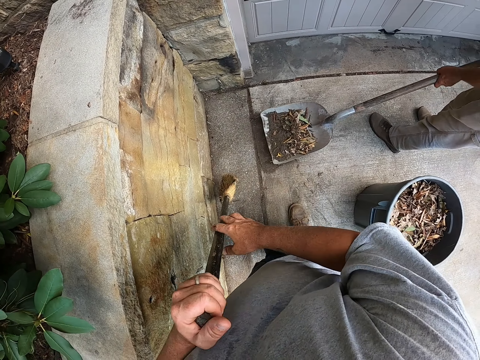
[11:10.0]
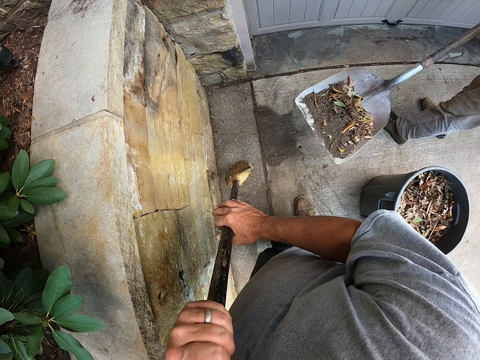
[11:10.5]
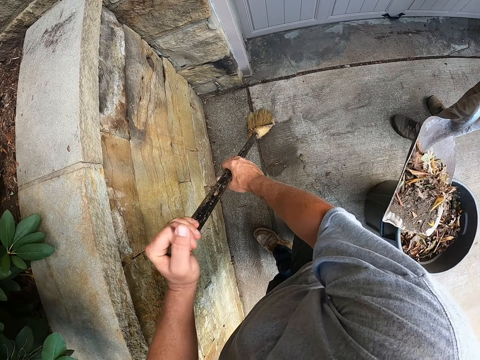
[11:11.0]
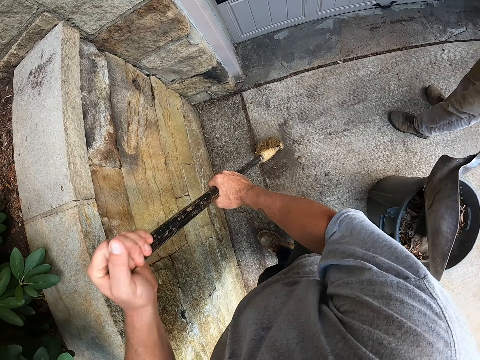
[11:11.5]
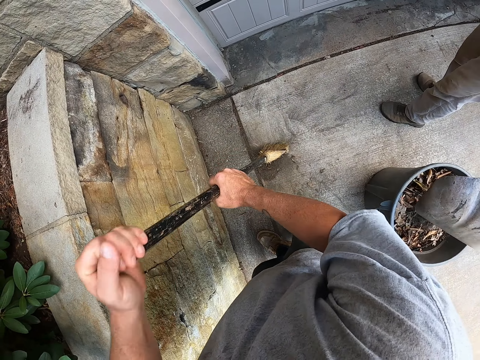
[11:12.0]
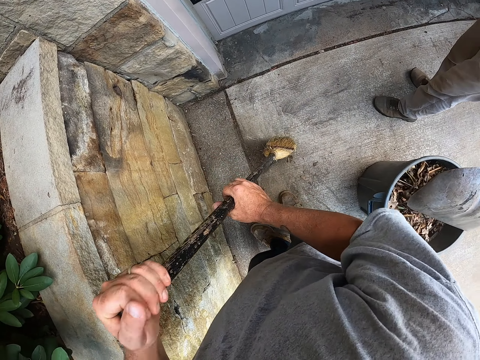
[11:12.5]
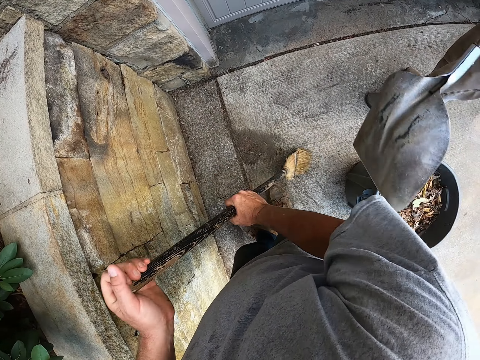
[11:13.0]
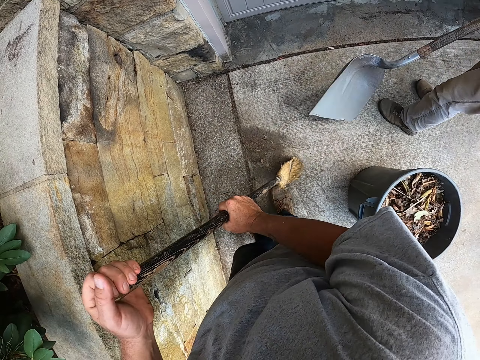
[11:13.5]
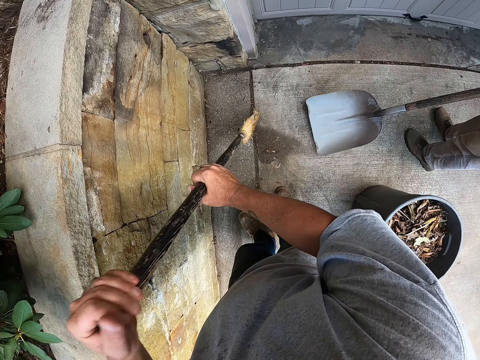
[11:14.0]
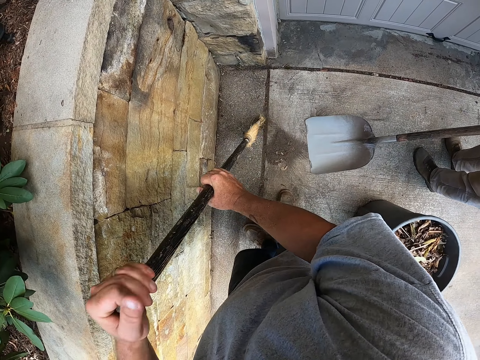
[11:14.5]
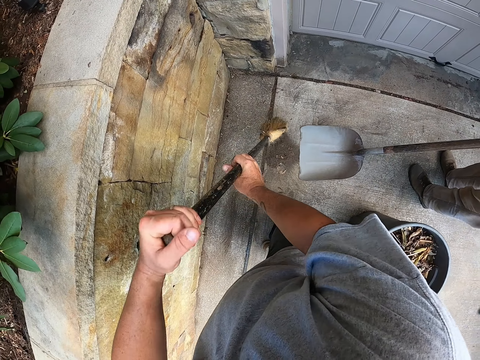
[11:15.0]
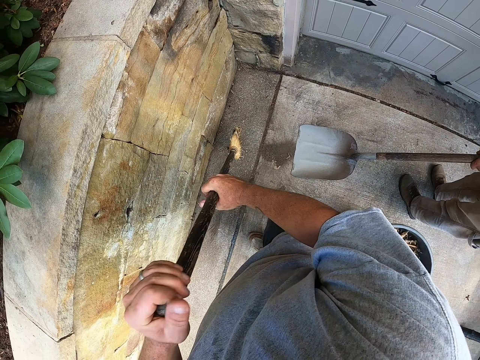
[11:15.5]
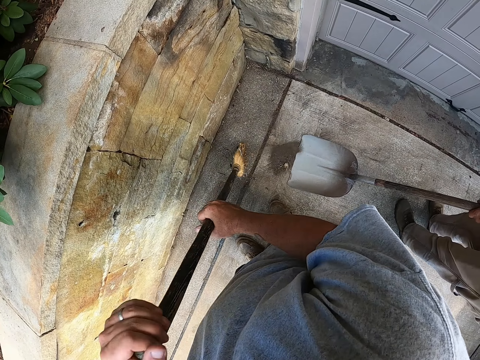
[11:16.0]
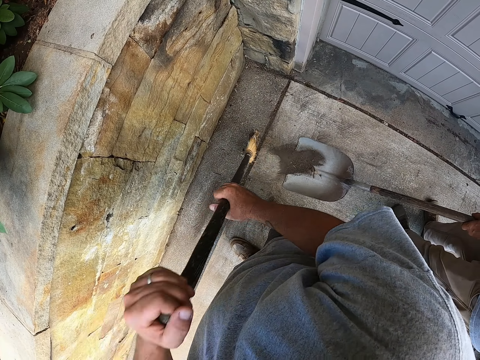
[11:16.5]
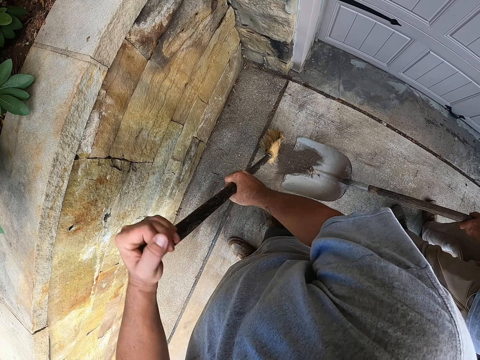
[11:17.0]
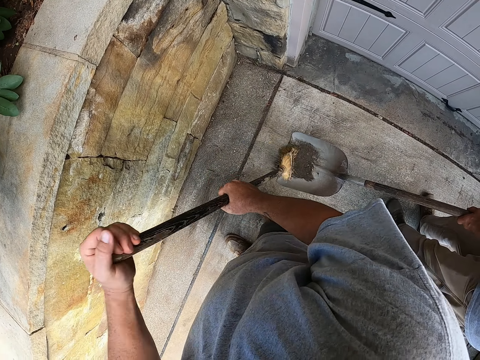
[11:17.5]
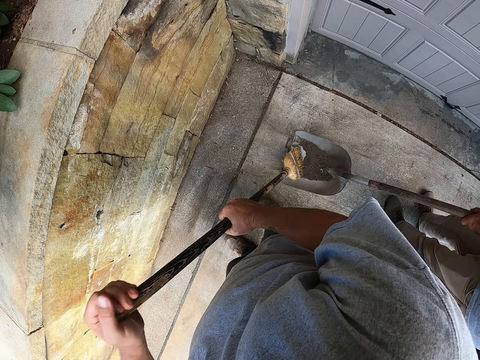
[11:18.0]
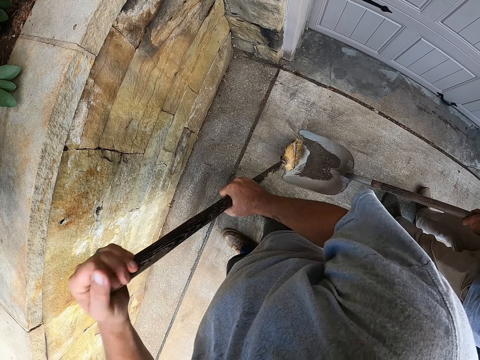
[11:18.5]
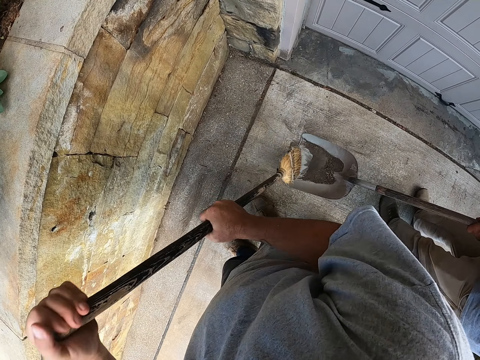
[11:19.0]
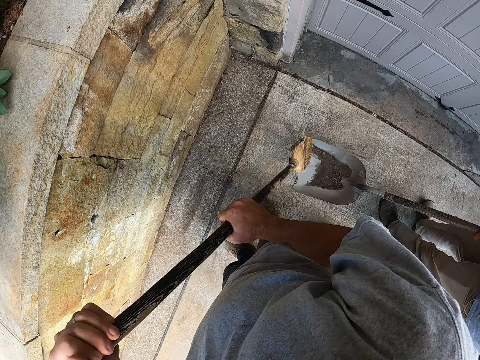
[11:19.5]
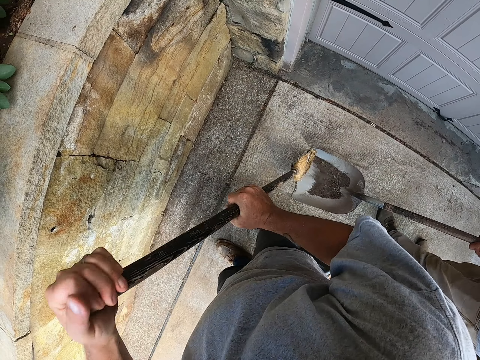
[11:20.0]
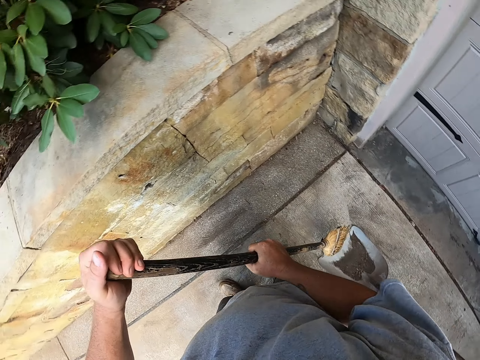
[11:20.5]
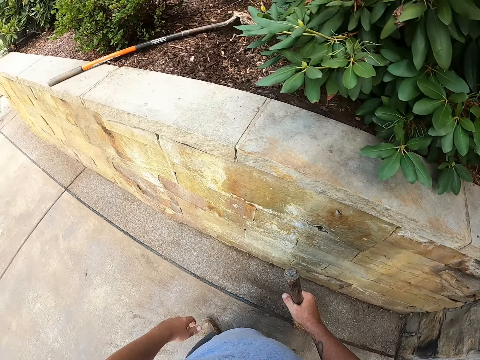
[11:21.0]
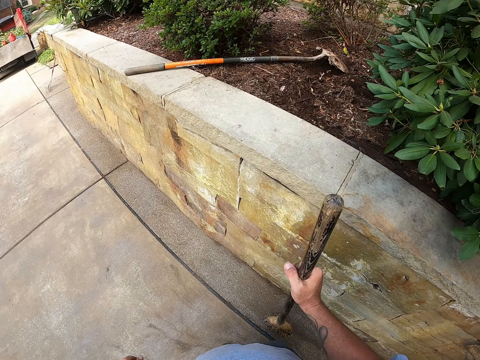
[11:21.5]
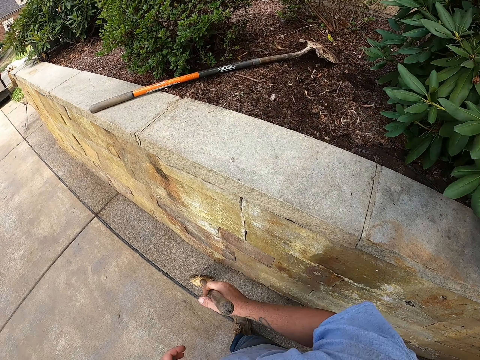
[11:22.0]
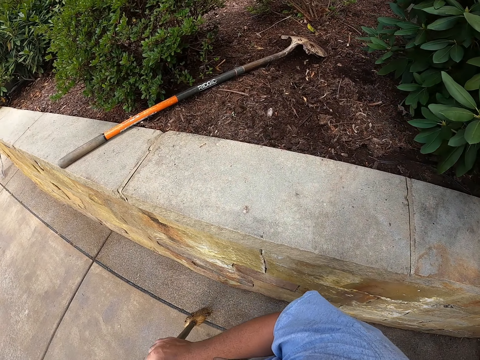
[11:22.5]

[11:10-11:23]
A man pours the trash into the bin. The camera wearer sweeps together the remaining dust with the broom. They push the dirt onto the shovel with the broom.

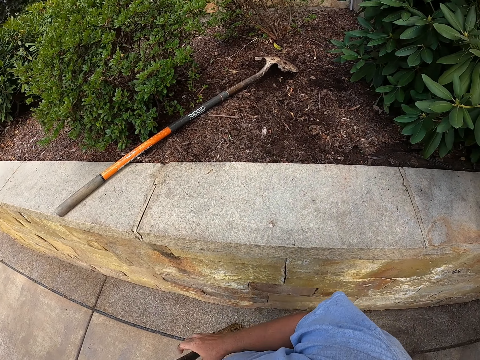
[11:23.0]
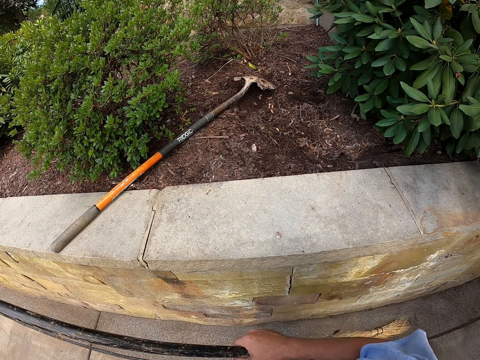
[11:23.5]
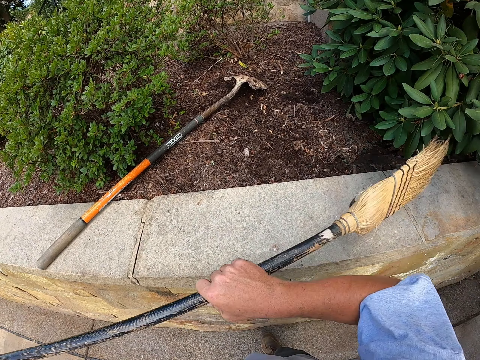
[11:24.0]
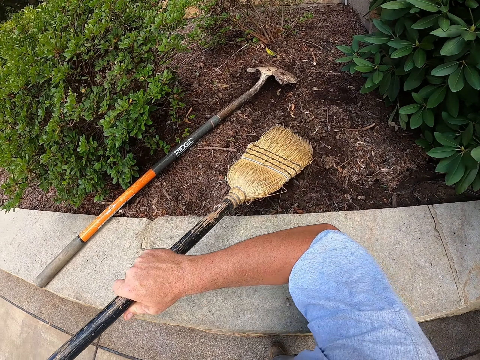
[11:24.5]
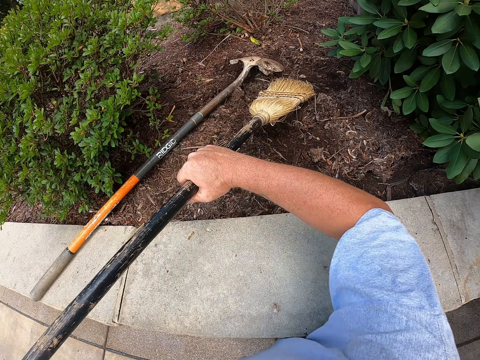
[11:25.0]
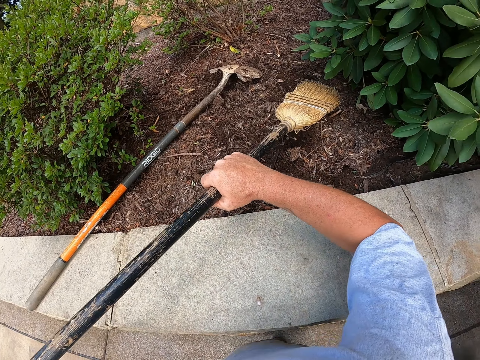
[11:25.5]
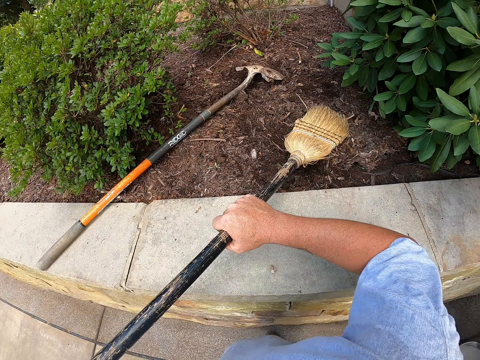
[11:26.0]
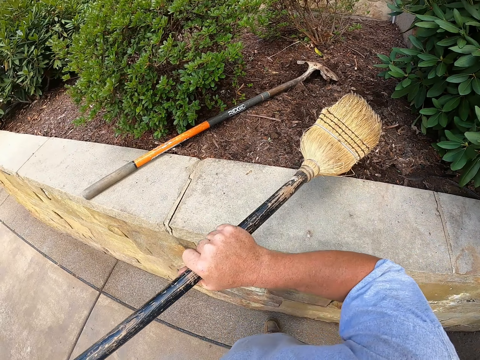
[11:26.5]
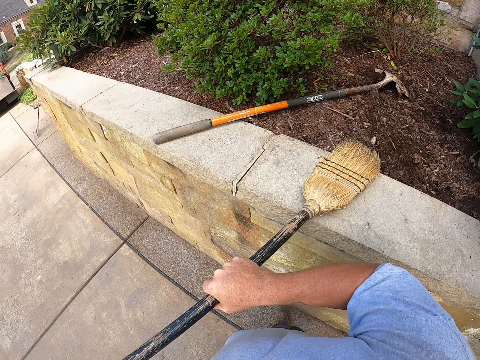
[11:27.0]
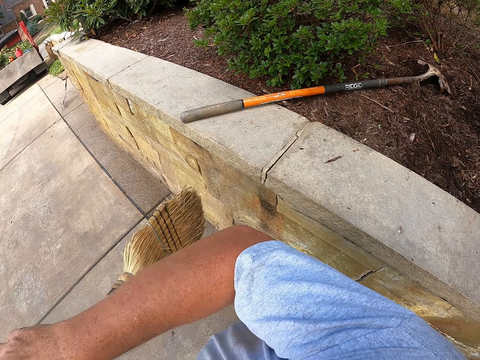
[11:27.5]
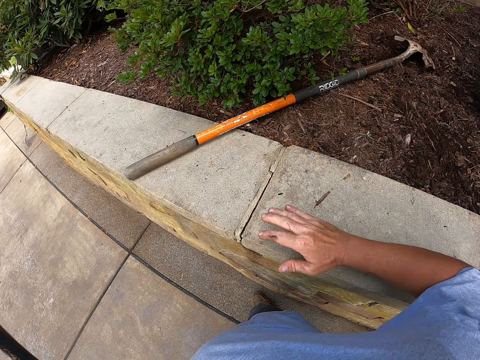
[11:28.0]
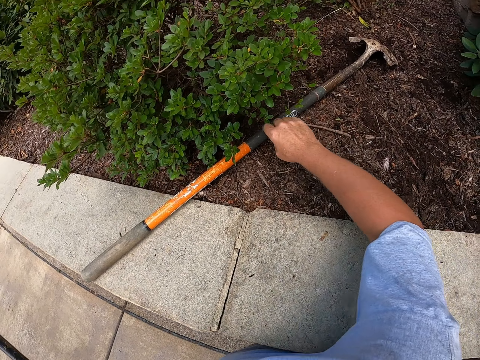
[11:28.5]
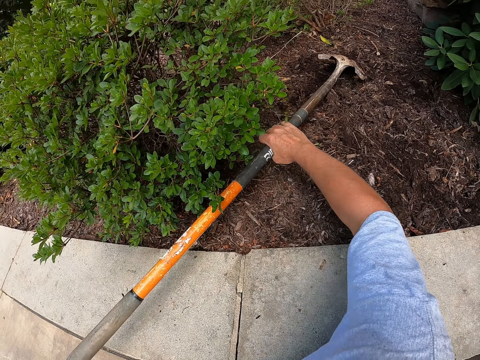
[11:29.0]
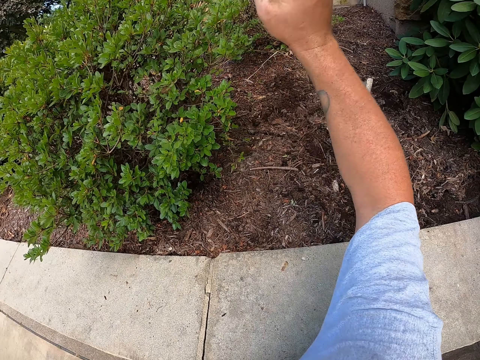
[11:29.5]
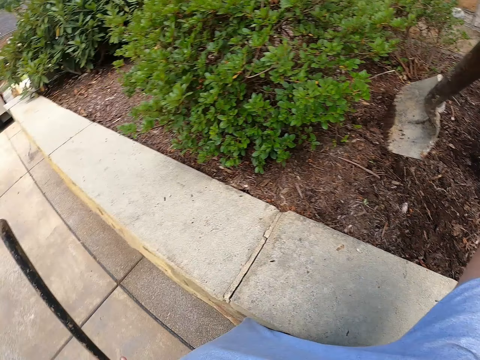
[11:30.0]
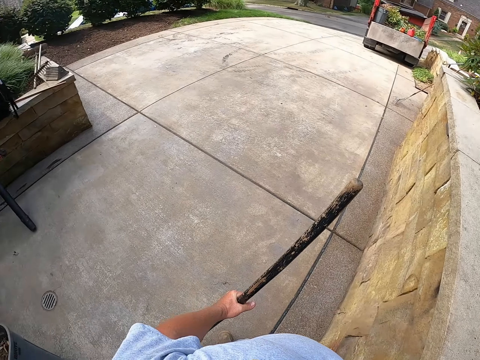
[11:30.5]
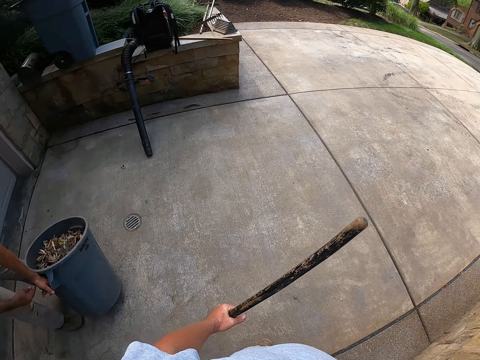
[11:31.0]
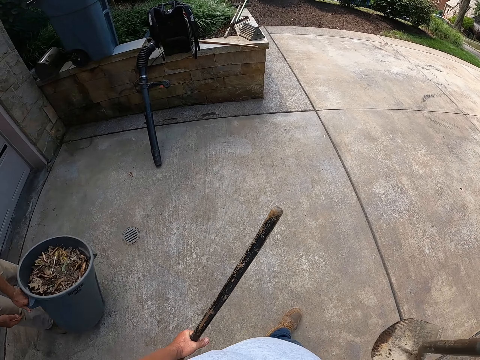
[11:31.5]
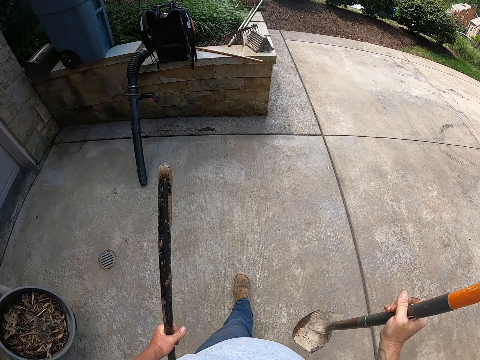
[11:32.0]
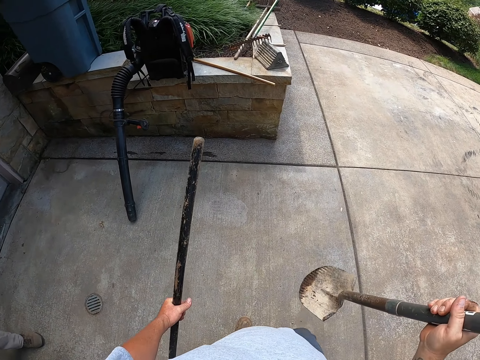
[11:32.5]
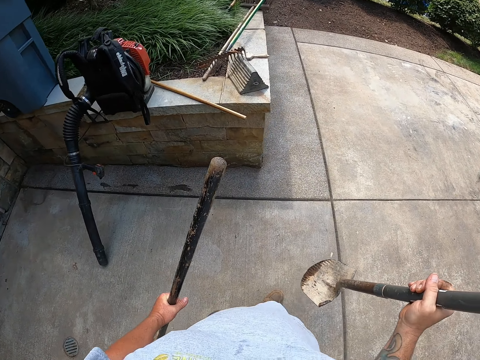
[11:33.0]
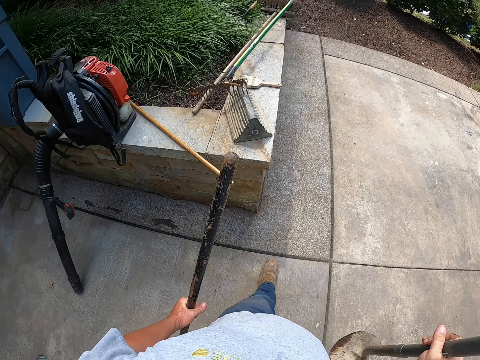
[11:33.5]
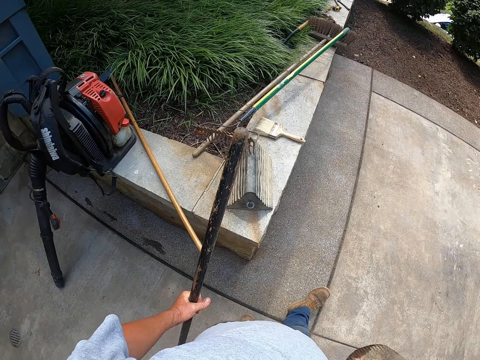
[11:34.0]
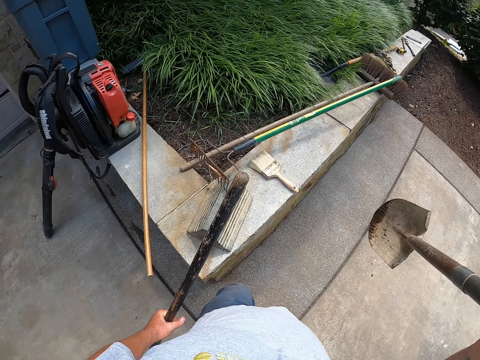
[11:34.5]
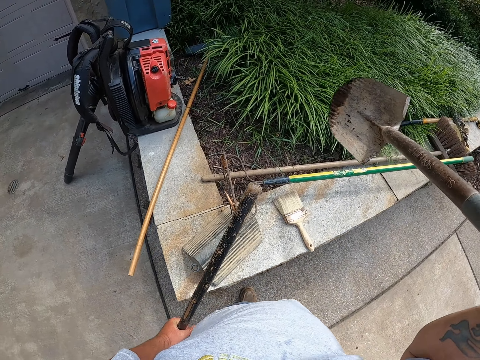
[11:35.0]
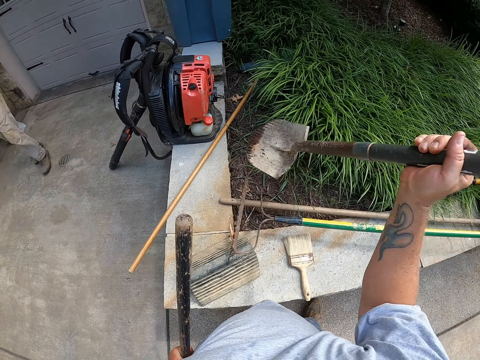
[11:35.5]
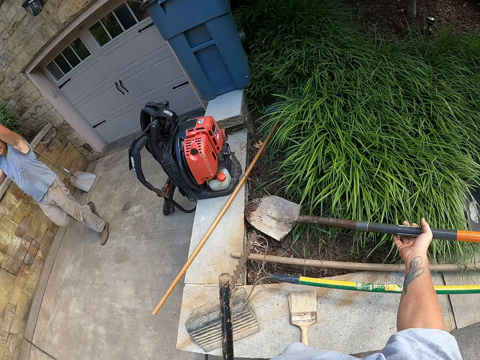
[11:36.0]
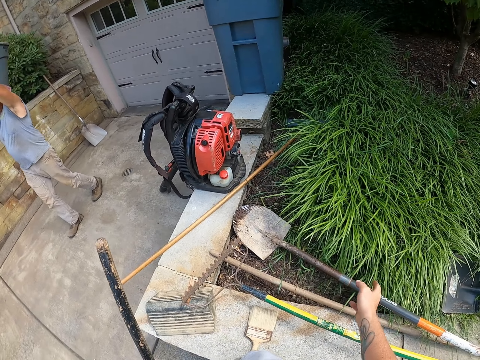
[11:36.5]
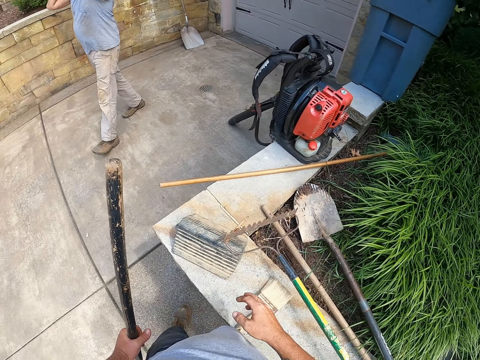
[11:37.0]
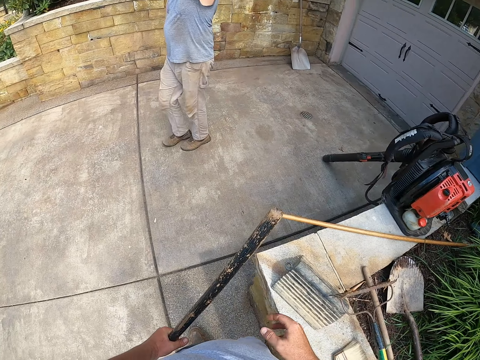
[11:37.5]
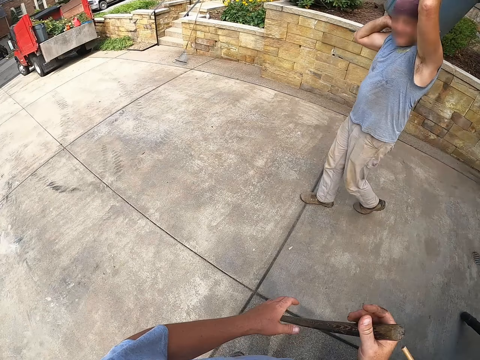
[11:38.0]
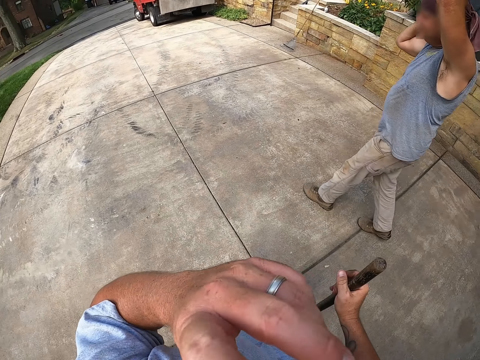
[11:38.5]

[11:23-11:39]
The camera wearer taps onto the ground with the broom. He takes up the shovel or spade and carries the spade. A man takes up the bin. The camera wearer carries the broom. He places the shovel down with his right hand. The man carries the dustbin.
